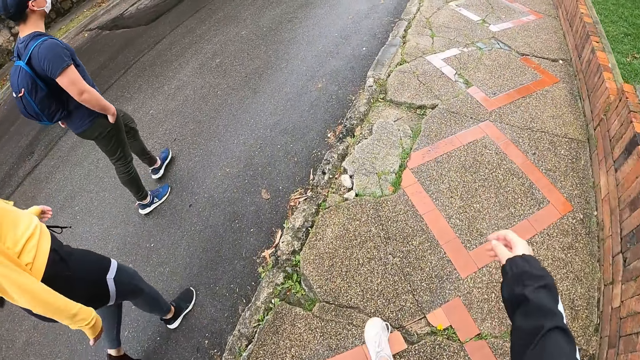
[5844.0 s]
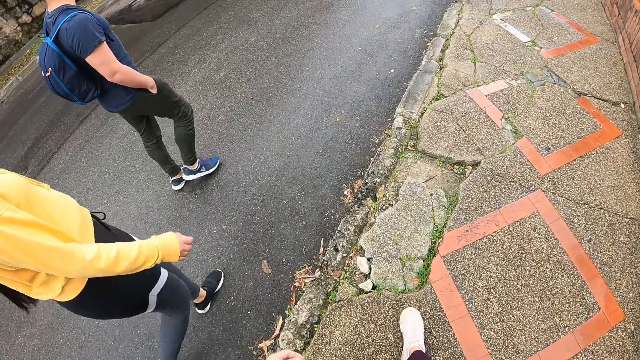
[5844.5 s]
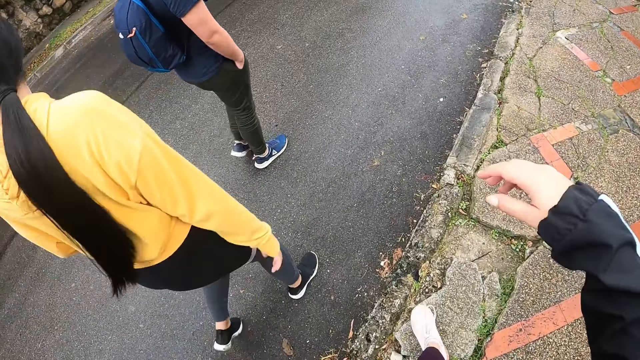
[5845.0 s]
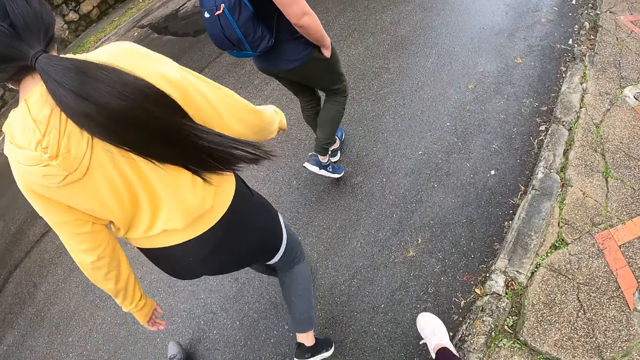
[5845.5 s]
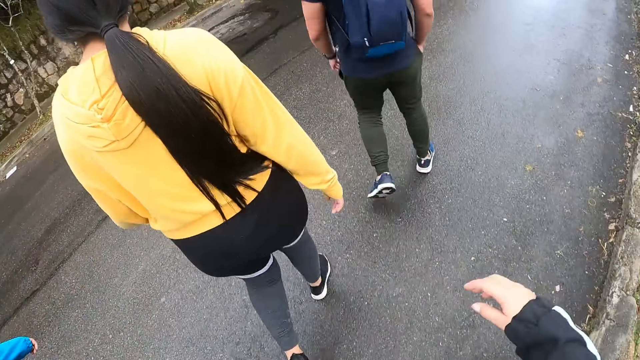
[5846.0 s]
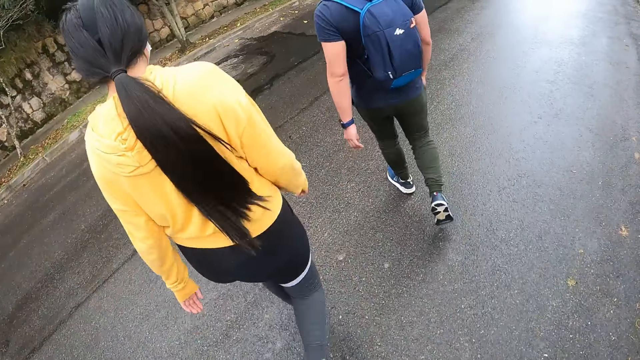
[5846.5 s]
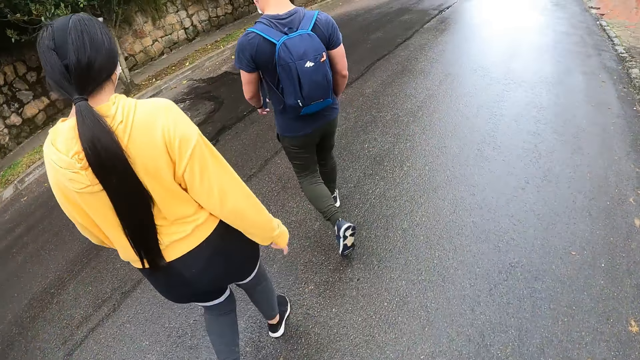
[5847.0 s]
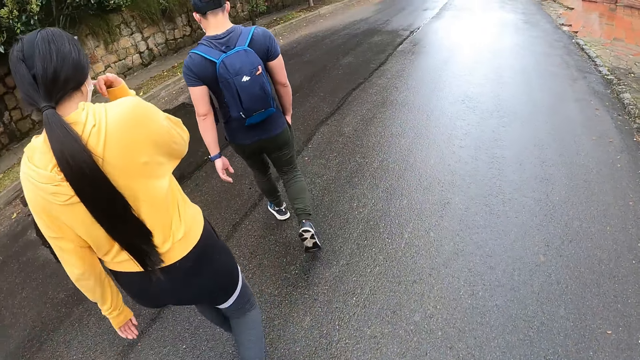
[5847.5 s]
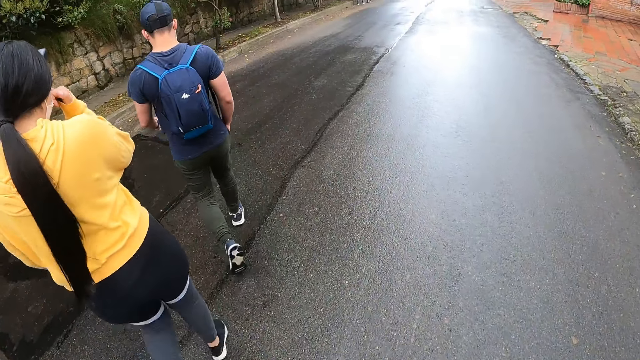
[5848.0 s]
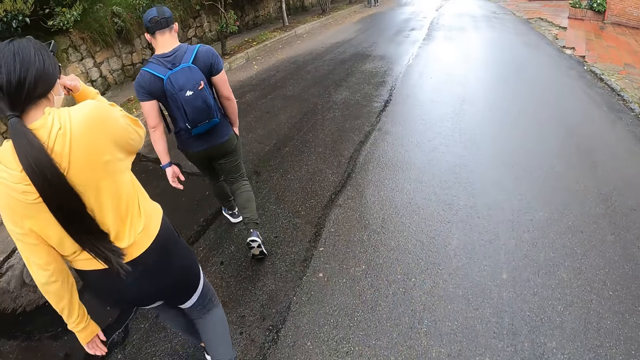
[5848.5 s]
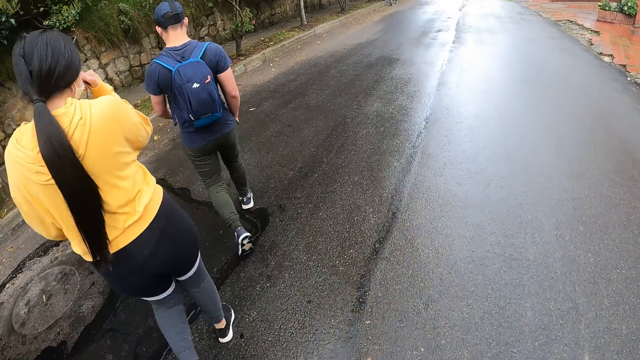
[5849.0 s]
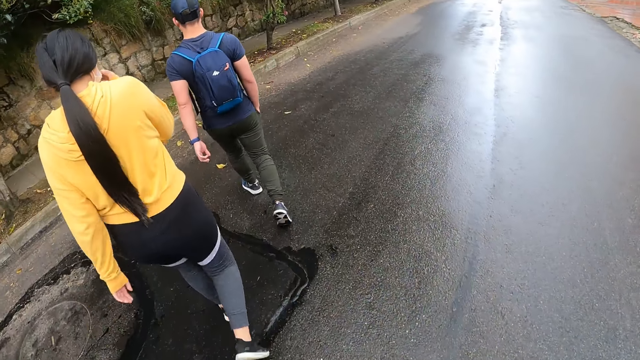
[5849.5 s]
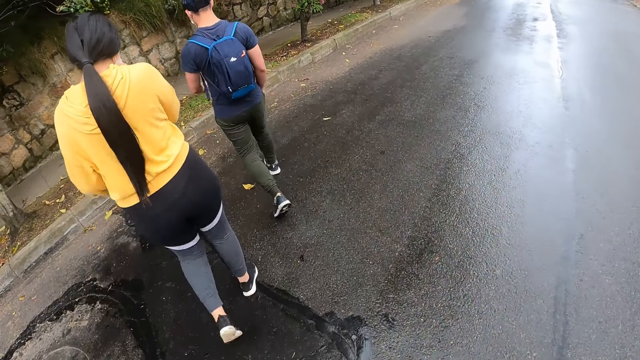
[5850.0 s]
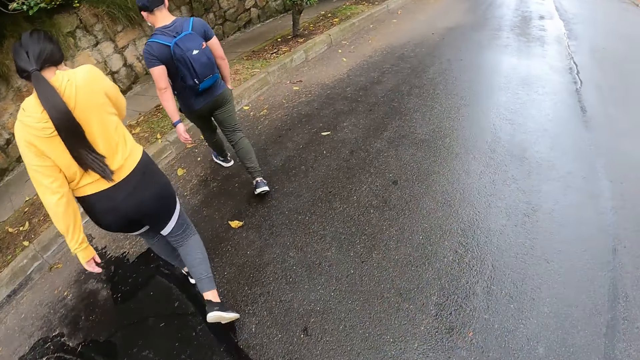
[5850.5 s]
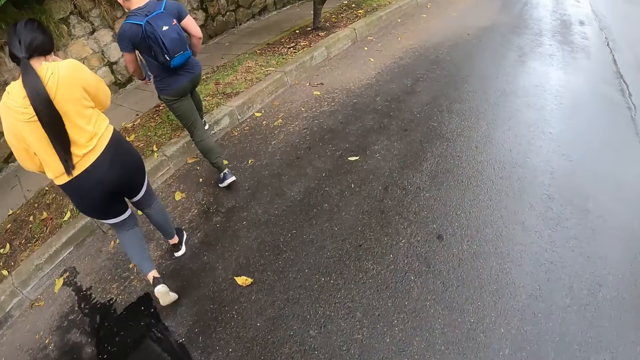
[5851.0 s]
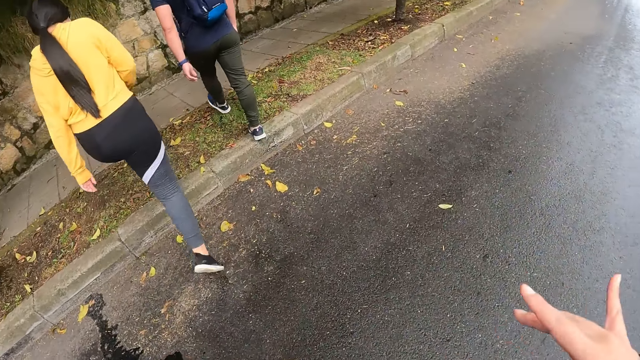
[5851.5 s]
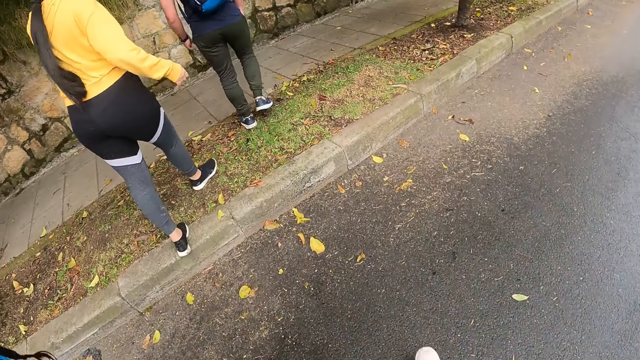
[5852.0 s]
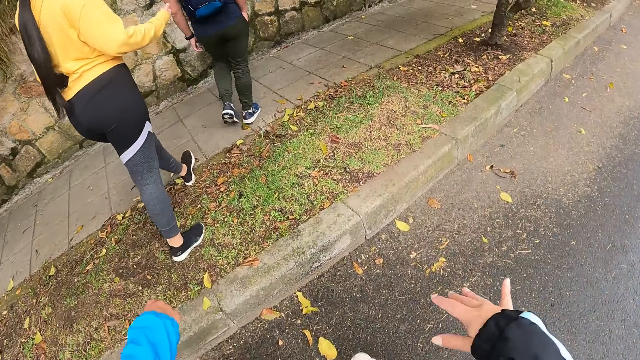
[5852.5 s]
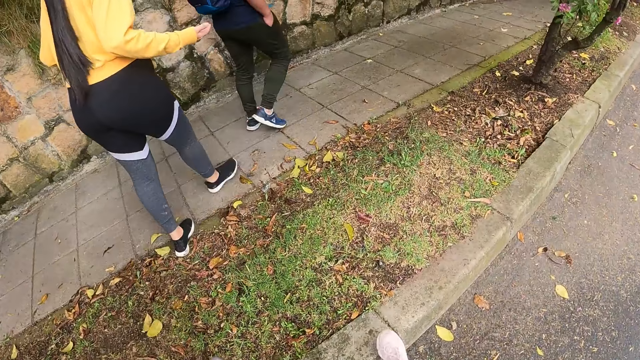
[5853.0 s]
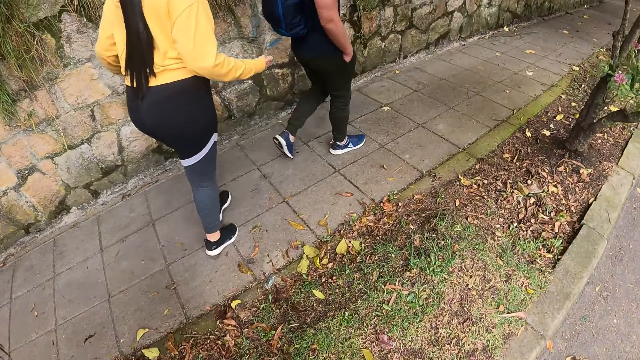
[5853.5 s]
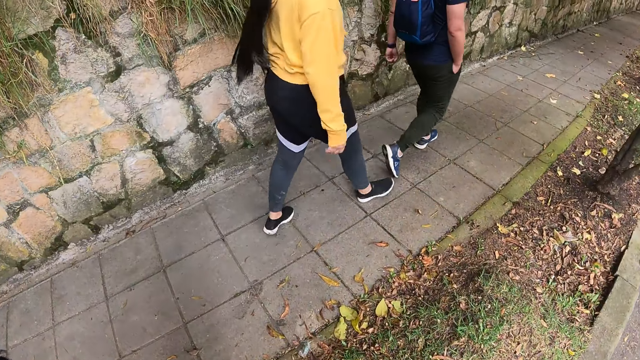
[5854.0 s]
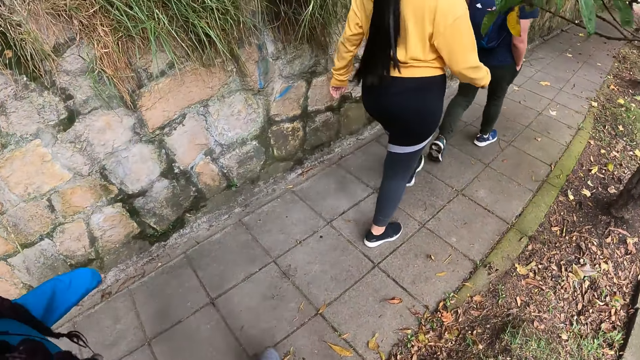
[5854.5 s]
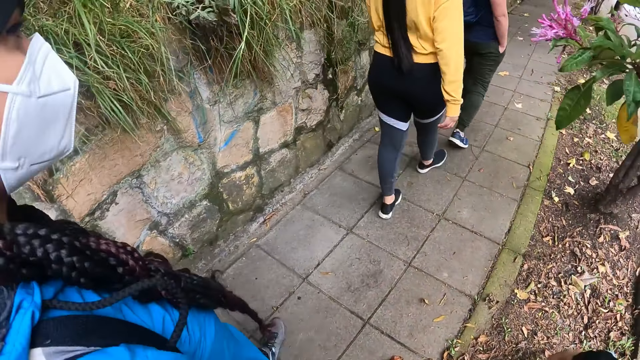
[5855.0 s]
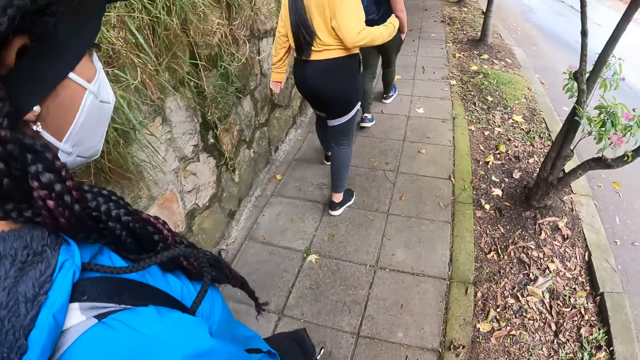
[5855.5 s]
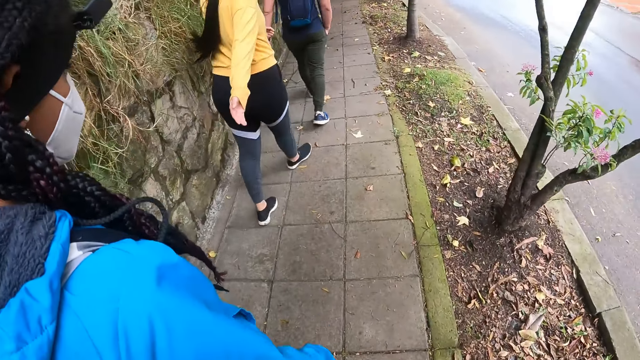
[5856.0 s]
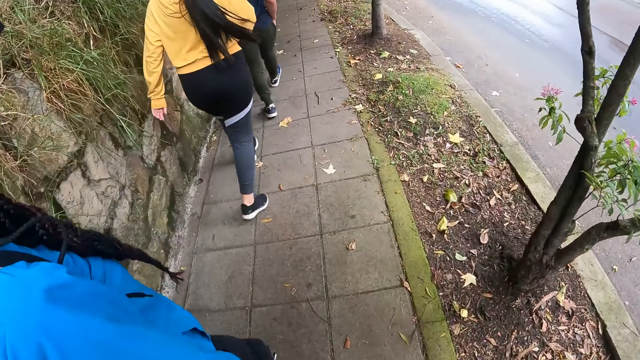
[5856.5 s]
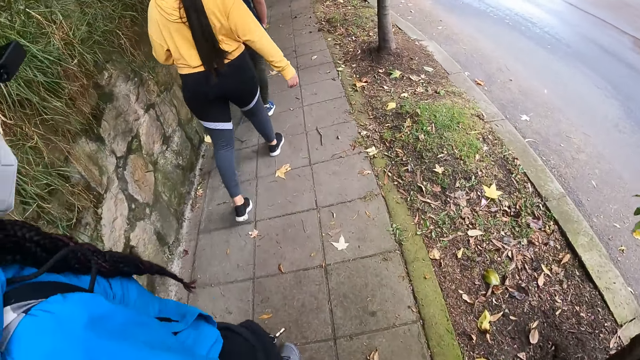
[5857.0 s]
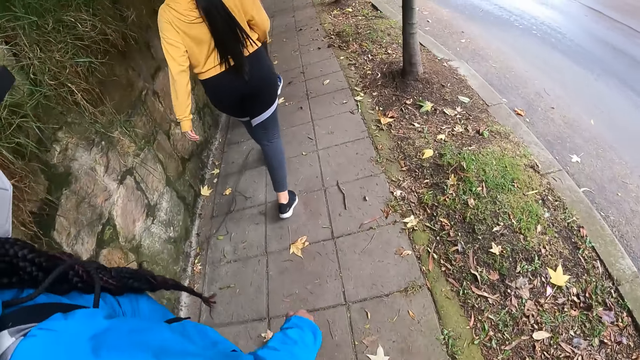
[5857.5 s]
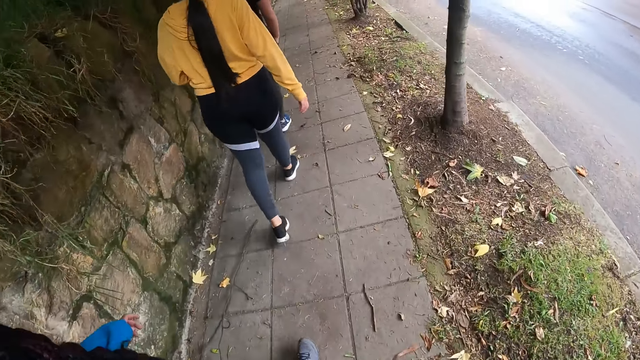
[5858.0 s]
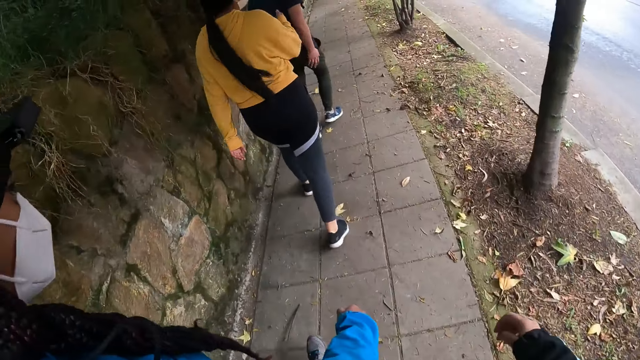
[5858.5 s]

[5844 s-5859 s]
The camera wearer crosses to the other side of the road with a man, a woman and another woman. The man climbs to the walkway on the side of the road. The first woman climbs on the sidewalk of the road. The camera wearer climbs on the sidewalk of the road. They walk on the sidewalk with the man, the first woman and the other woman.

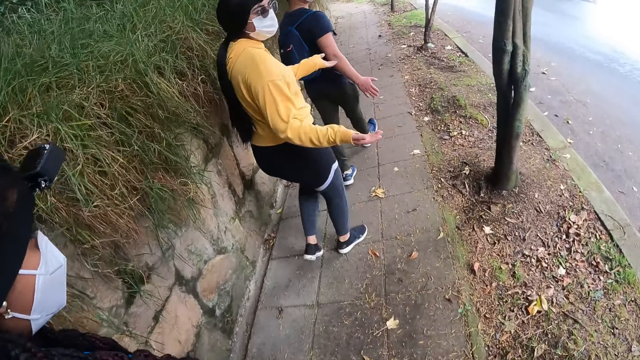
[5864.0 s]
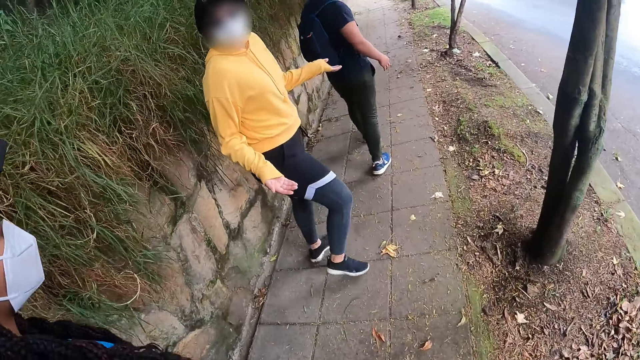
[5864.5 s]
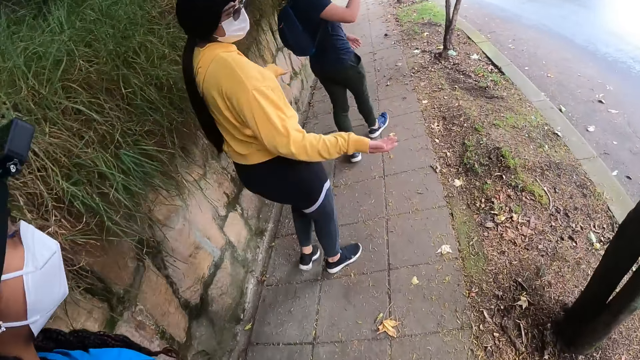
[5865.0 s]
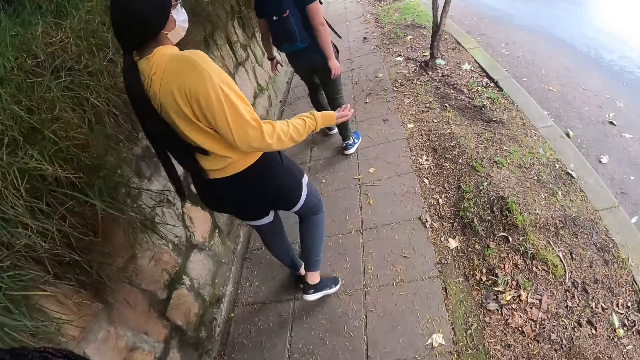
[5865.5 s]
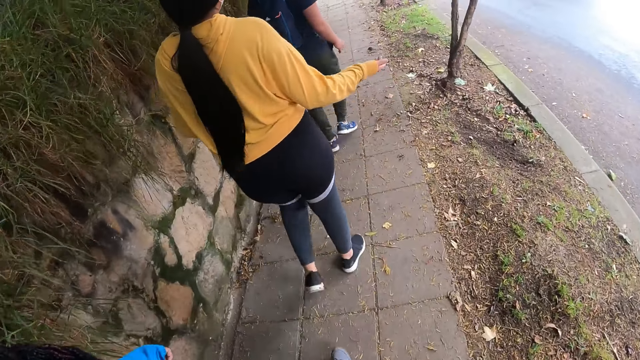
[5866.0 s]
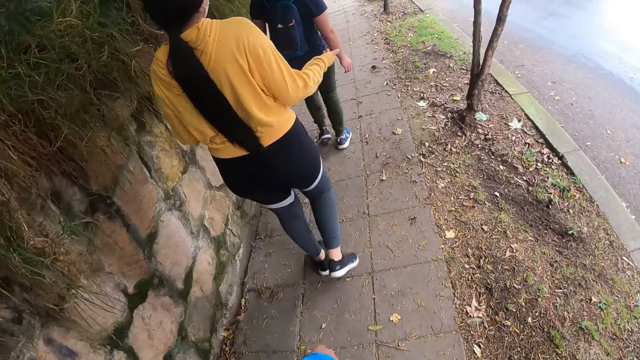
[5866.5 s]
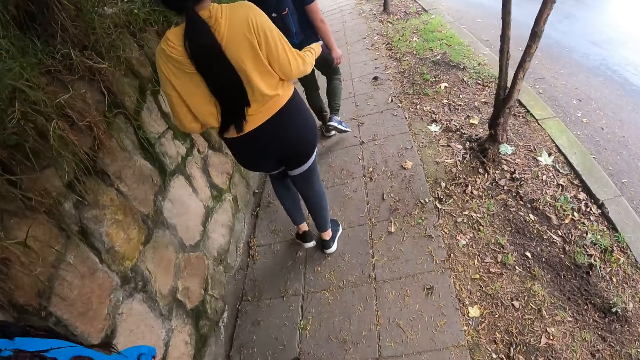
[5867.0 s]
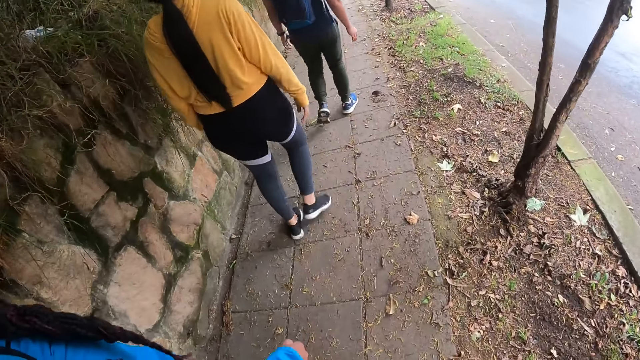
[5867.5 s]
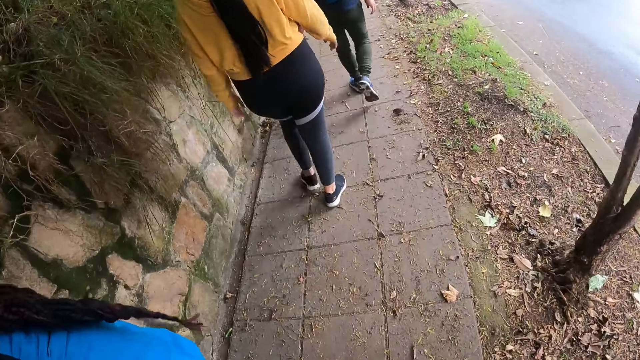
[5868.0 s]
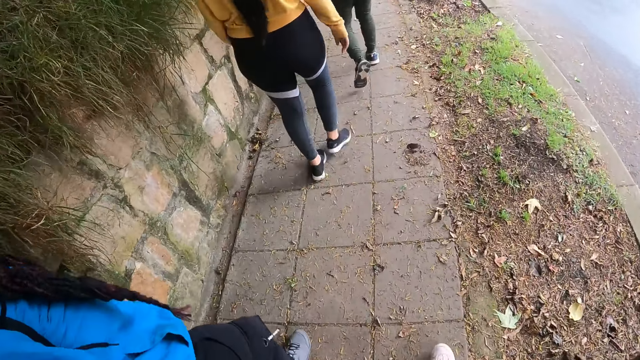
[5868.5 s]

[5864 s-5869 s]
The camera wearer interacts with a man, a woman and another woman on the sidewalk of the road.
